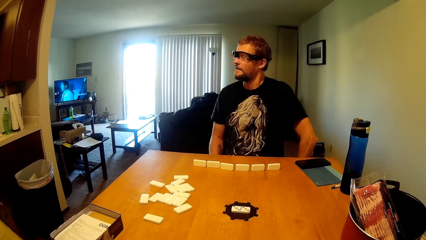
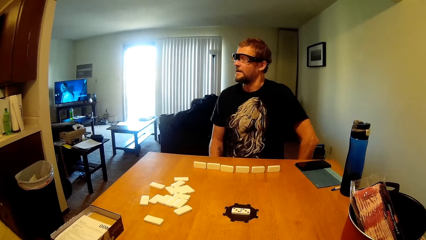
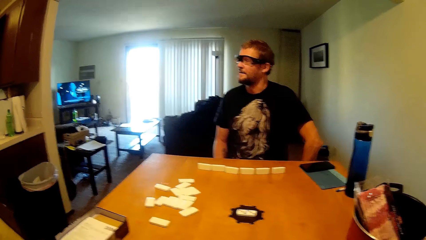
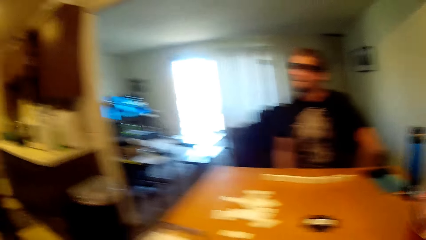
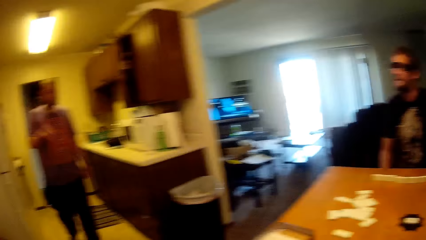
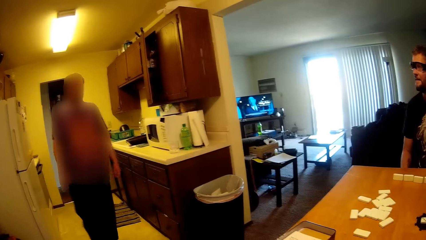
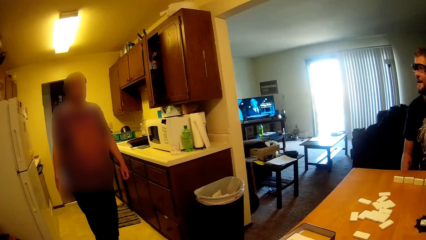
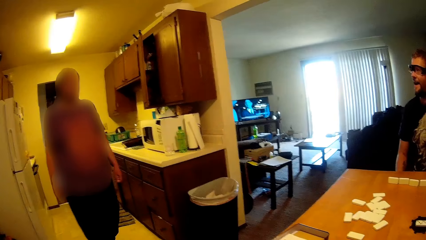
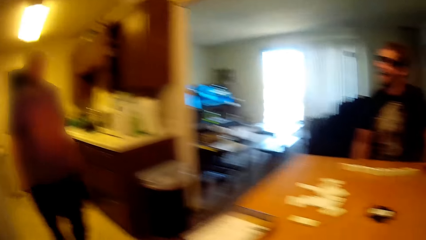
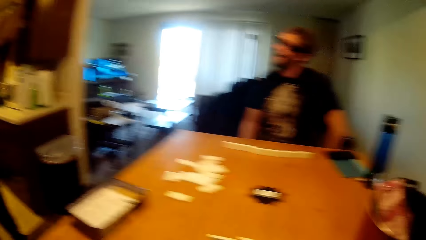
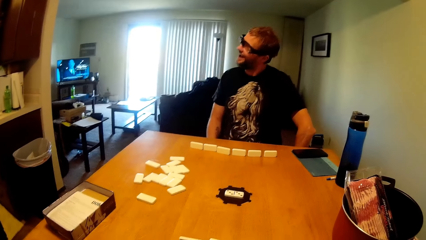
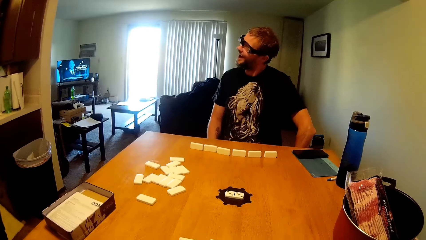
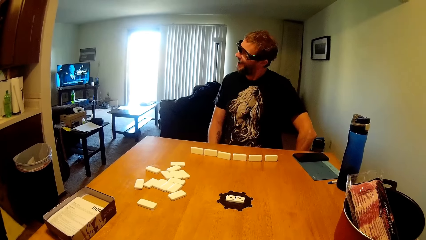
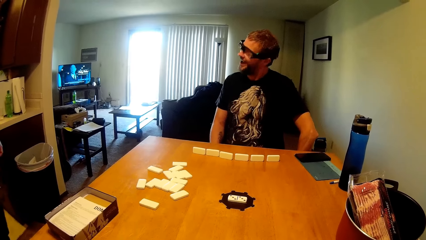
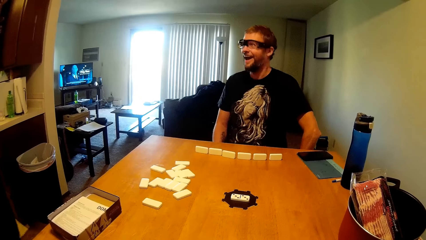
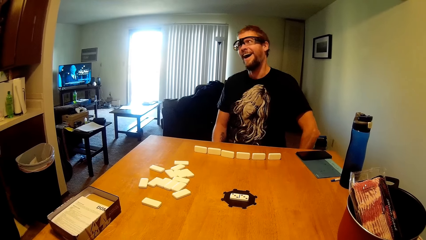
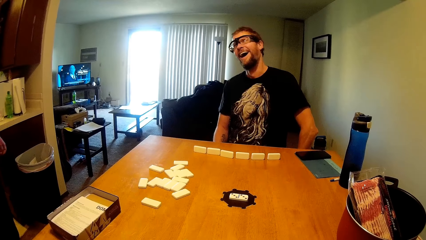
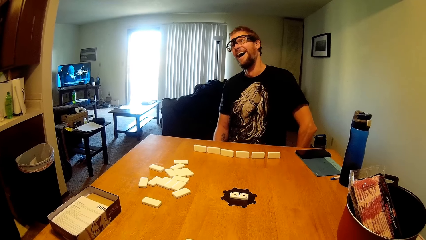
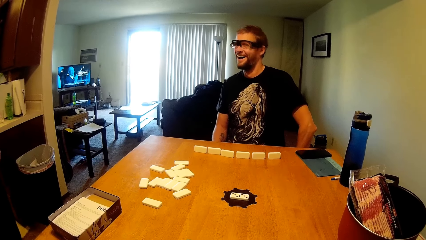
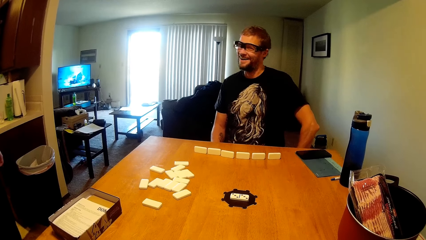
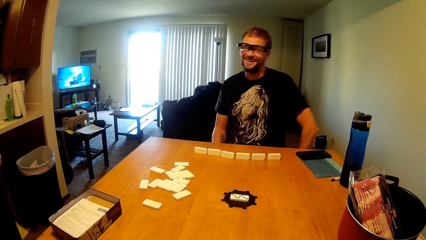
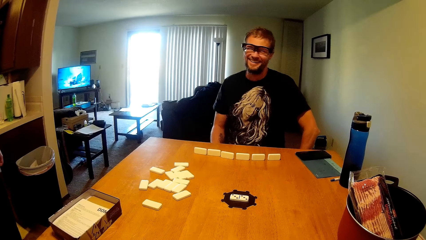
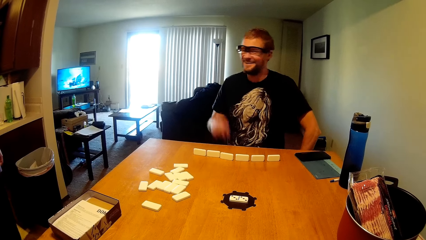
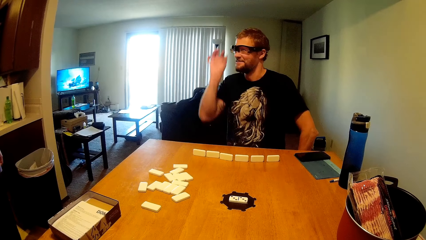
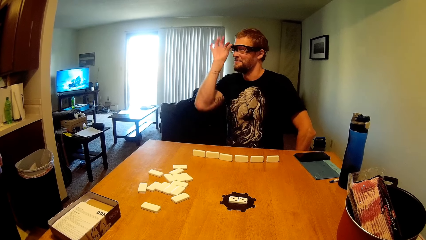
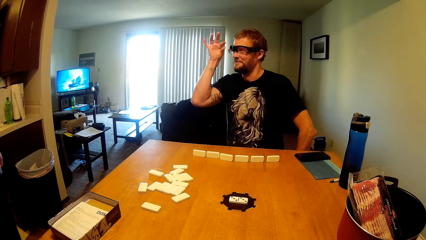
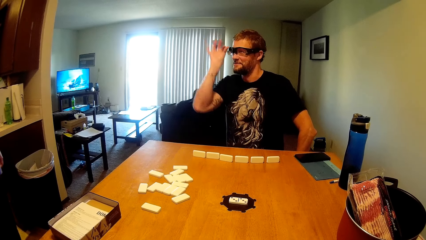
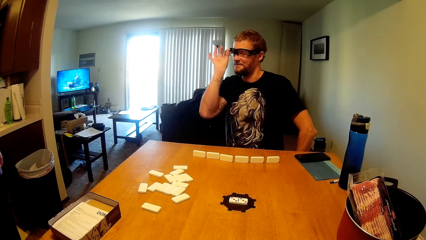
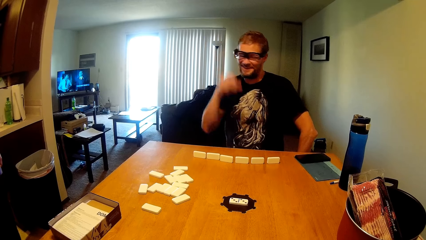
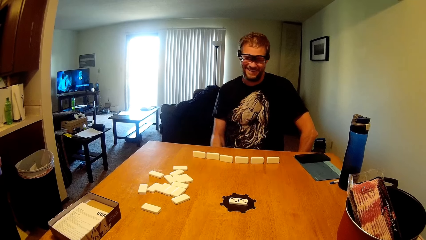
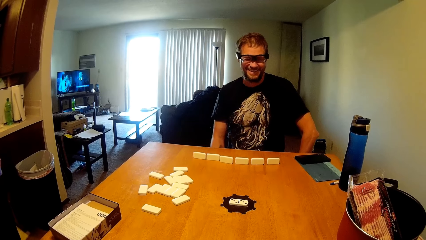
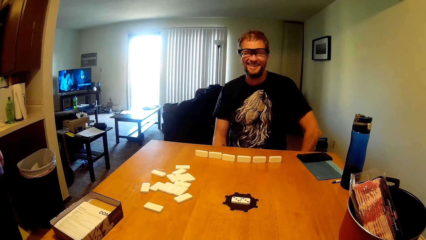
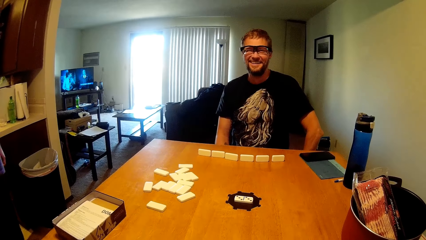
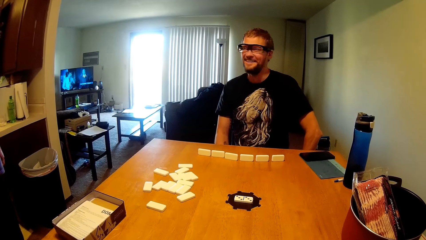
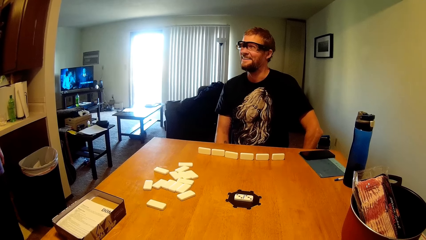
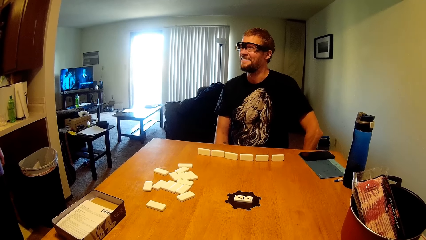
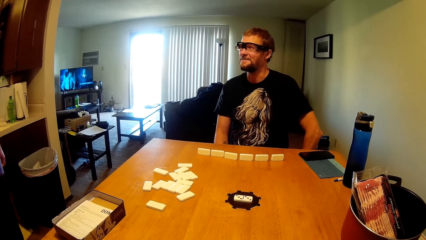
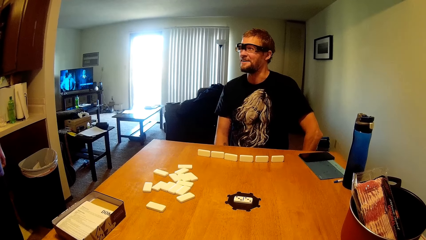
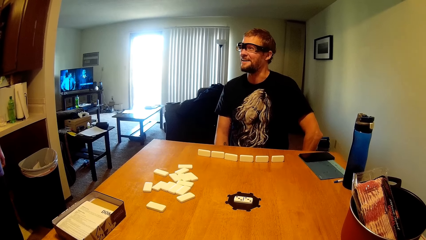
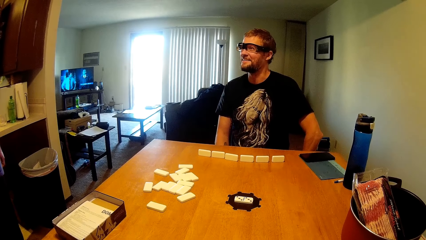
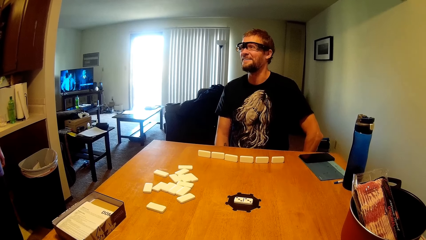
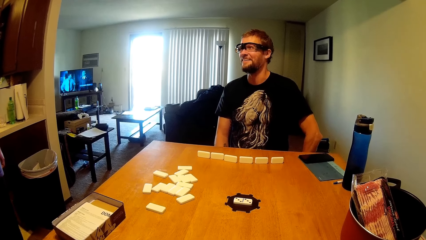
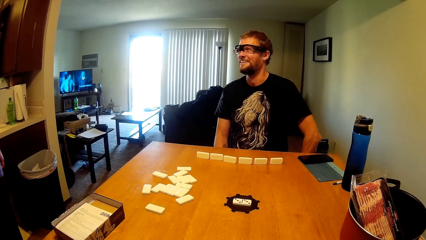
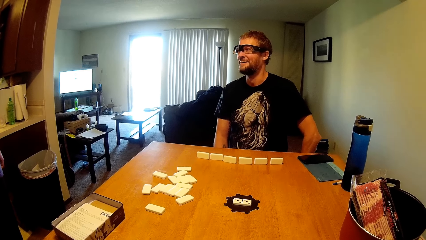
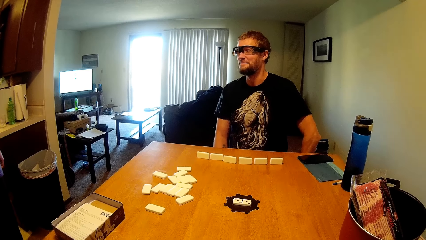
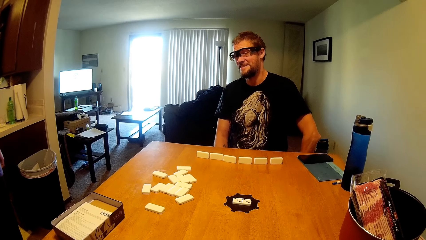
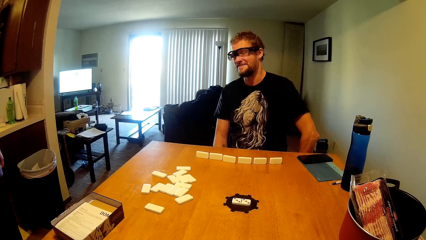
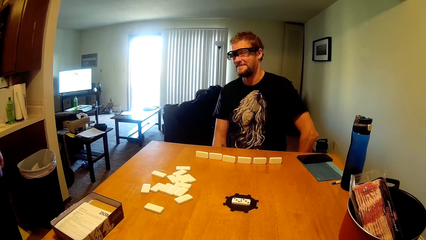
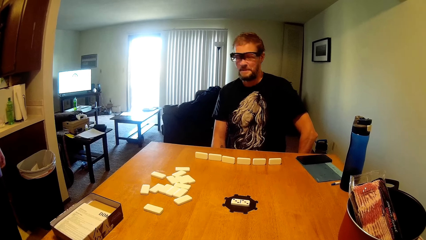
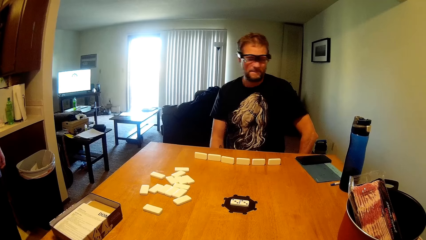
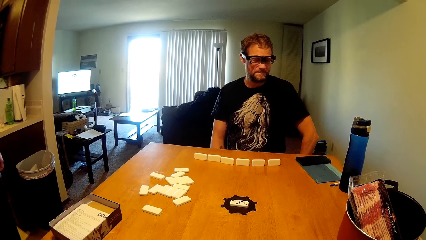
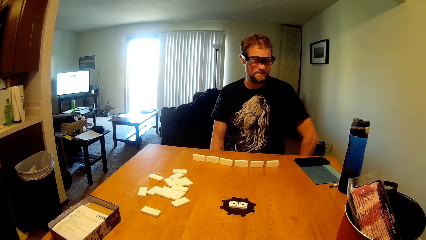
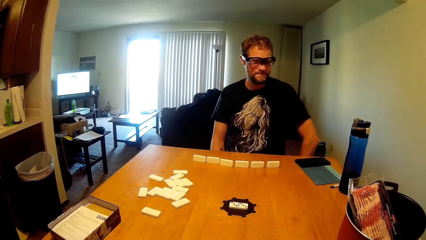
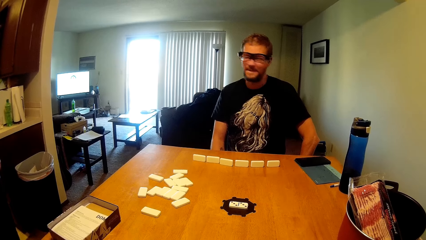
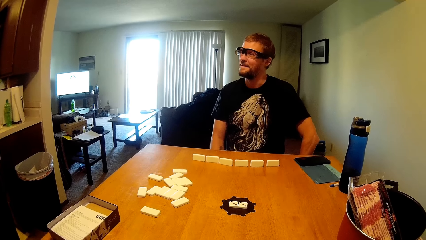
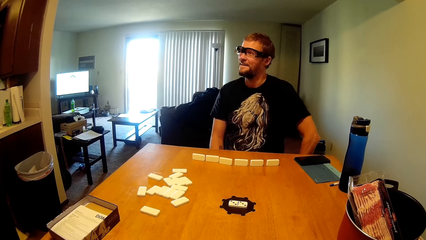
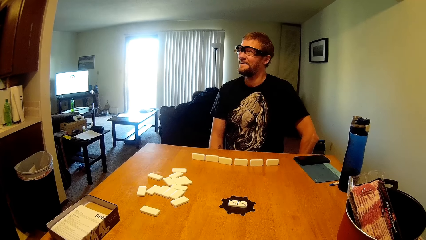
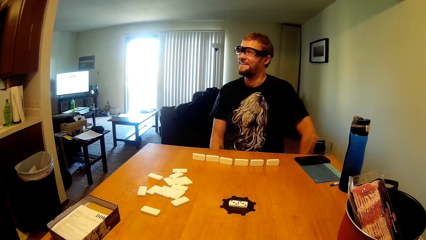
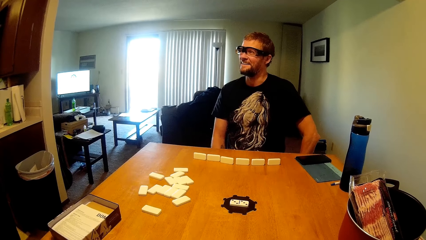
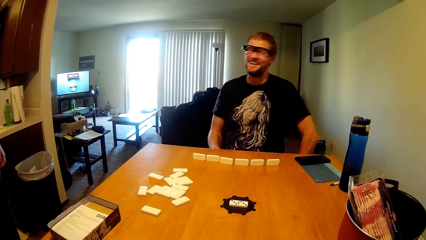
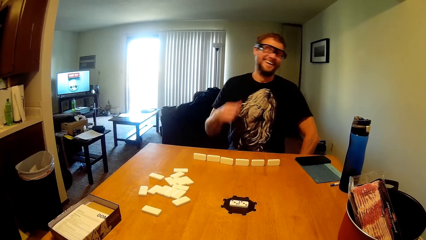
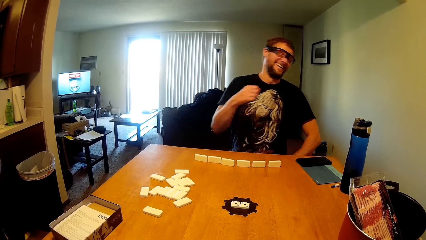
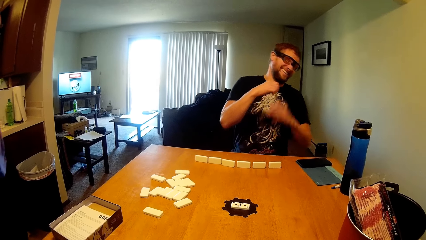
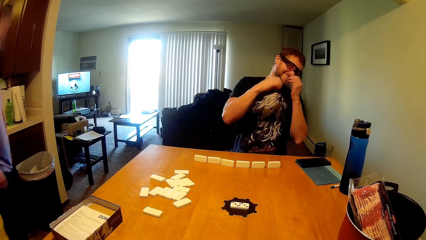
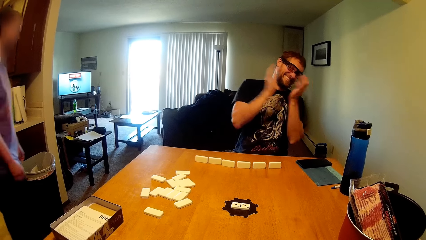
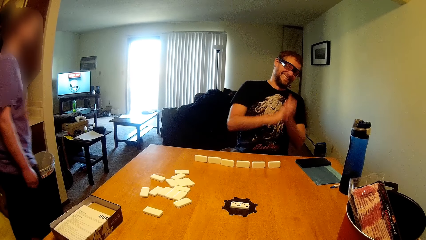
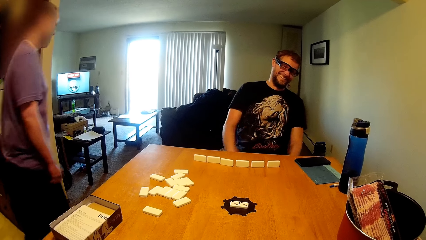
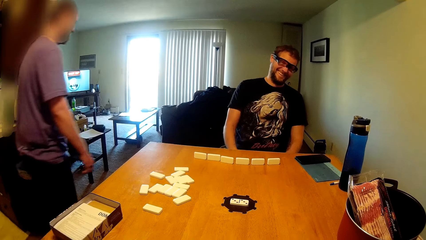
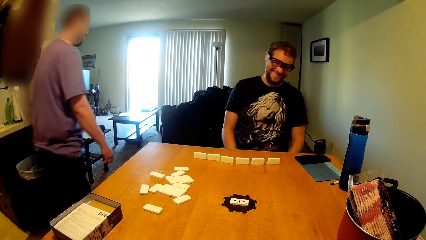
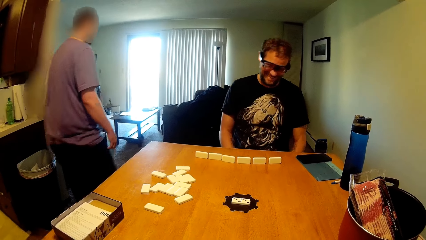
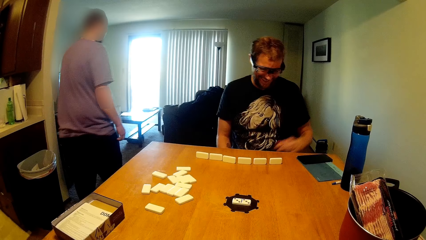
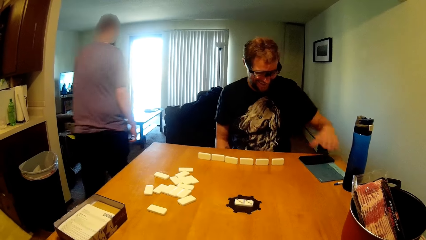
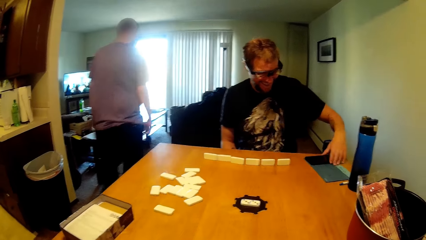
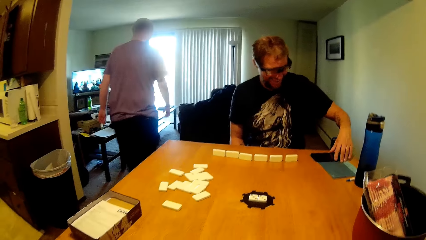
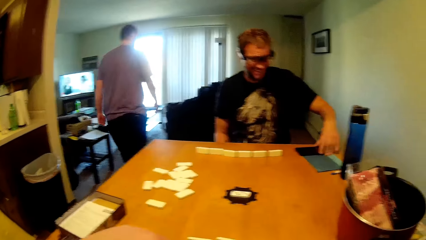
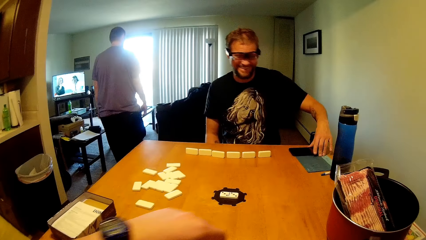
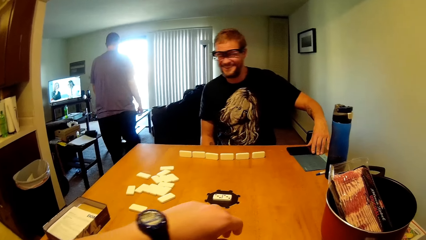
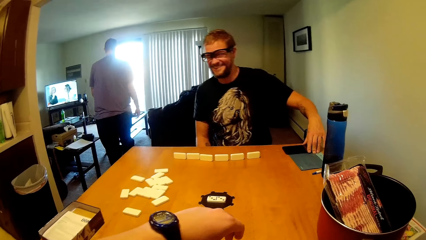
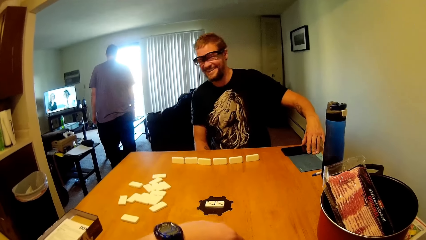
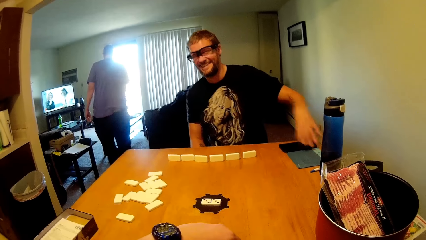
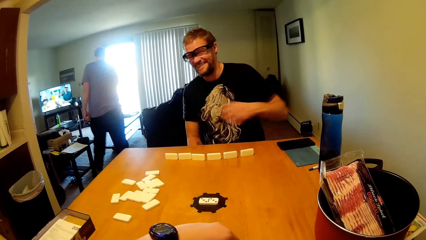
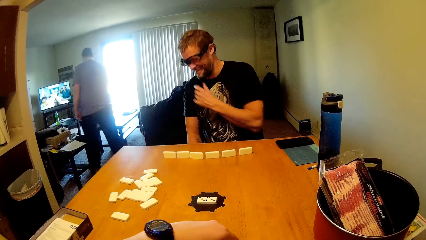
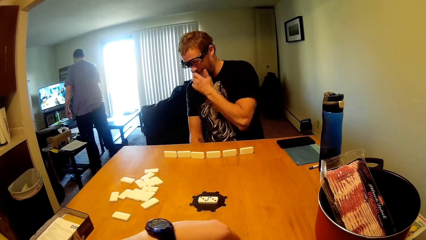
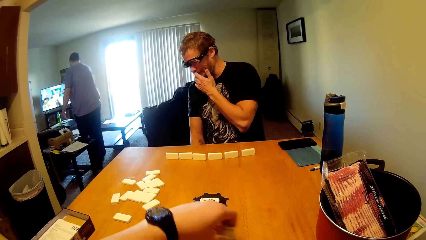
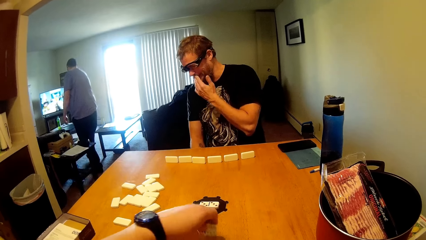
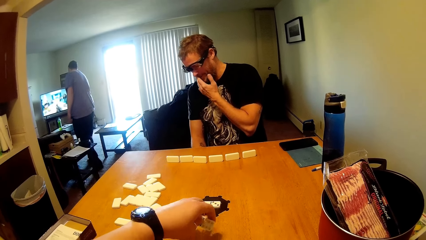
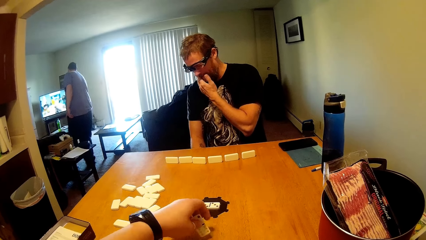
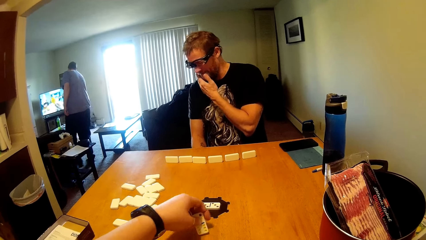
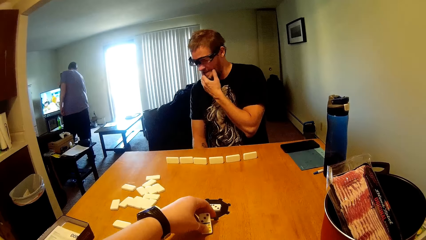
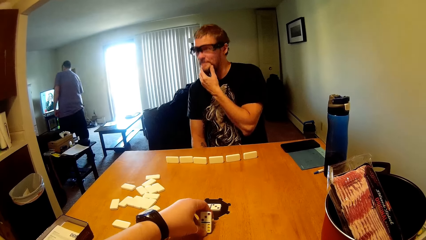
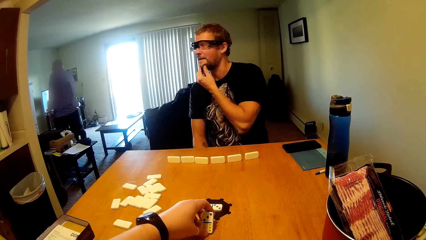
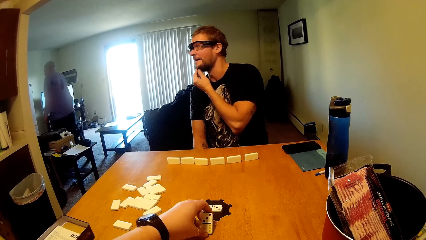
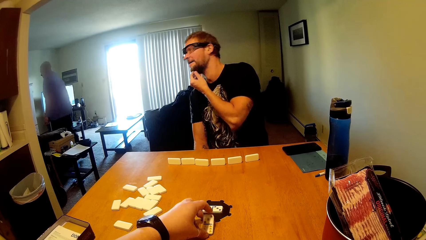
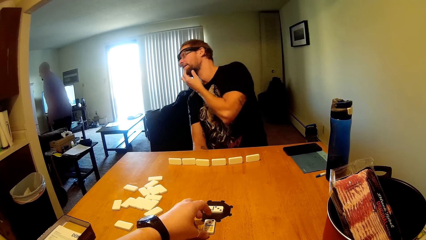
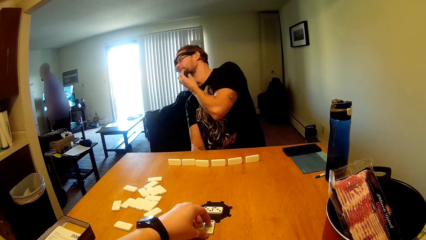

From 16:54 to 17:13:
A man talks to another man who has just walked in. The first man pushes aside a phone on the file, touching his face. The camera wearer arranges the dominoes on the table. They put a domino block on the table.
